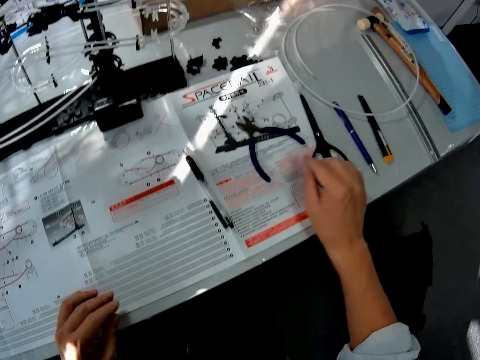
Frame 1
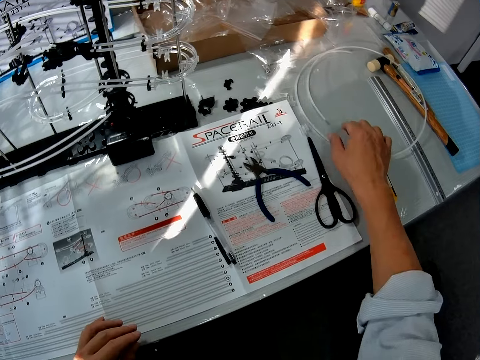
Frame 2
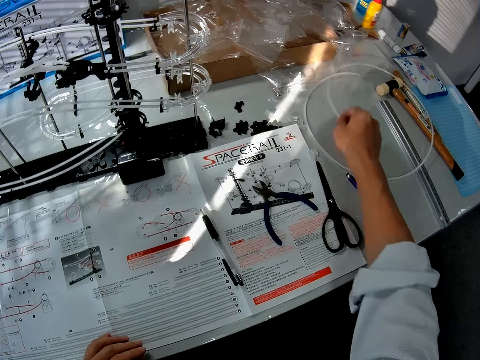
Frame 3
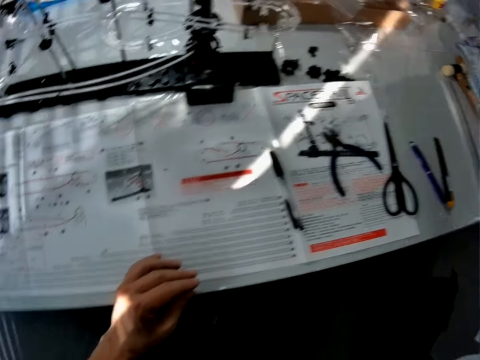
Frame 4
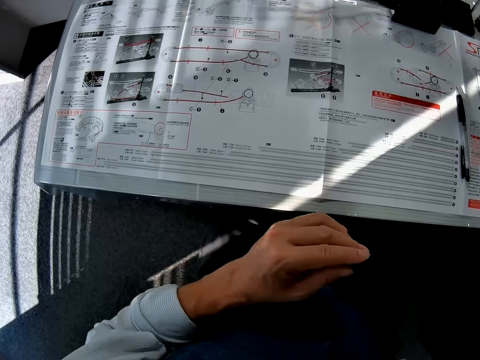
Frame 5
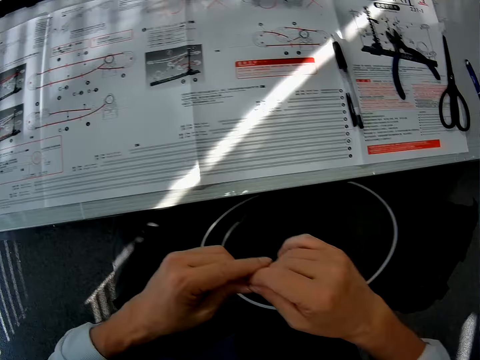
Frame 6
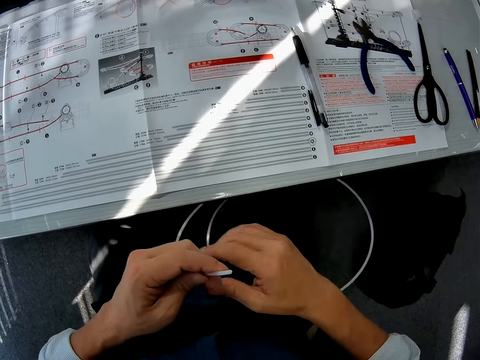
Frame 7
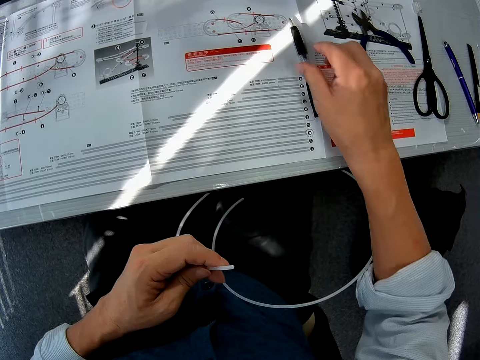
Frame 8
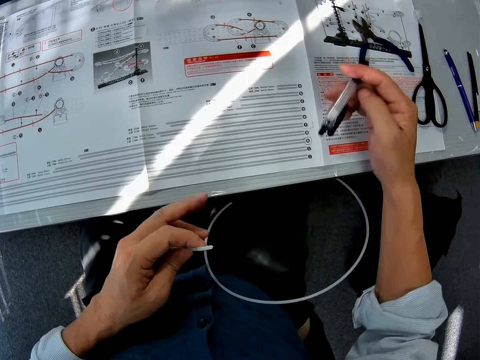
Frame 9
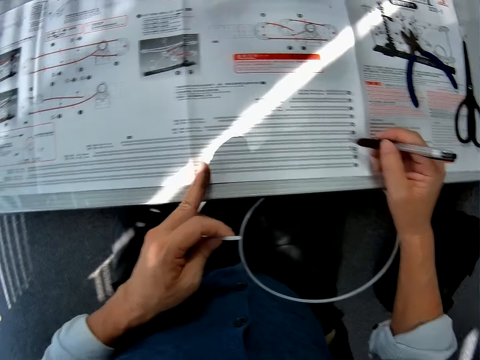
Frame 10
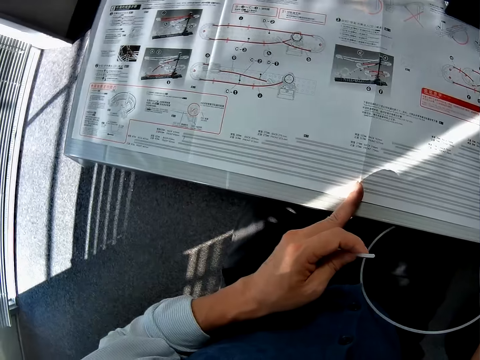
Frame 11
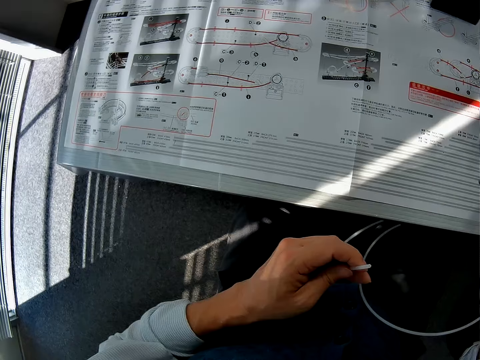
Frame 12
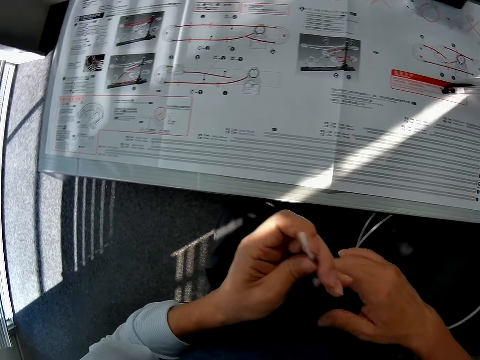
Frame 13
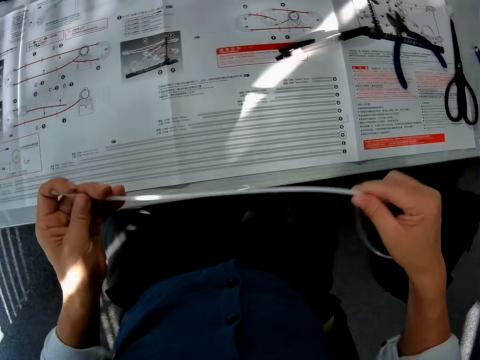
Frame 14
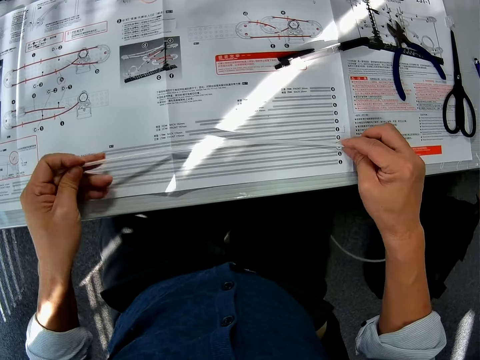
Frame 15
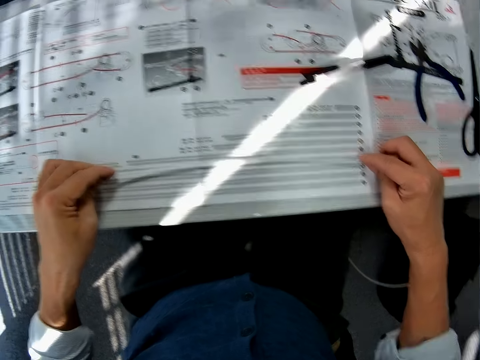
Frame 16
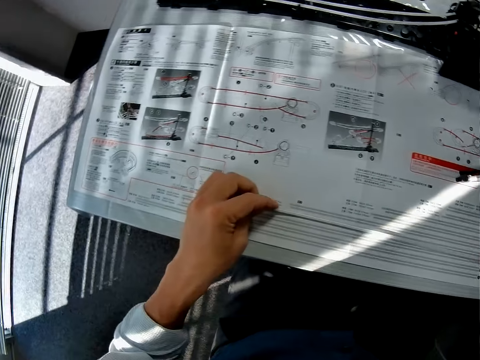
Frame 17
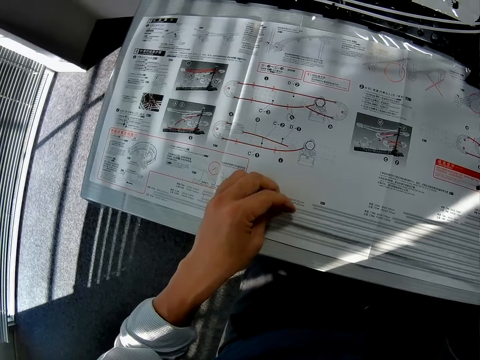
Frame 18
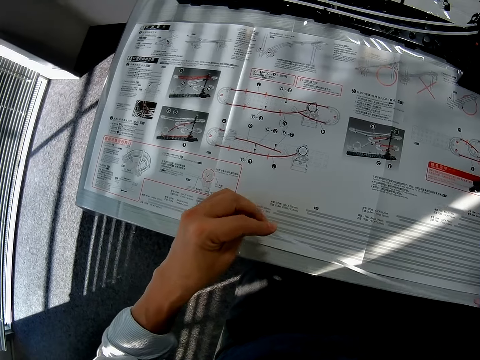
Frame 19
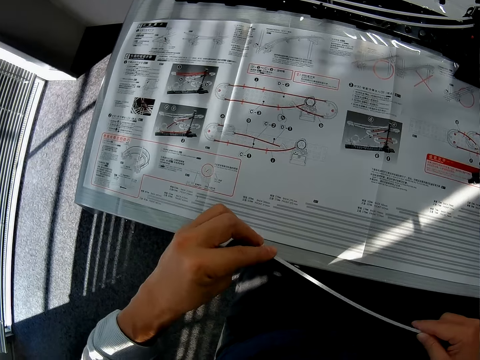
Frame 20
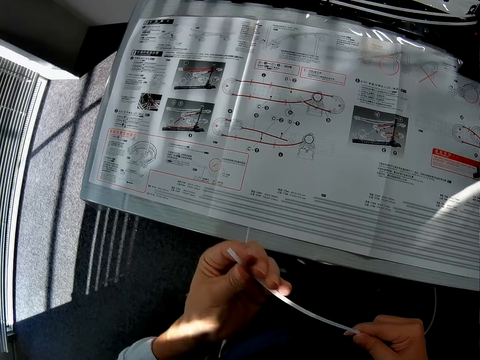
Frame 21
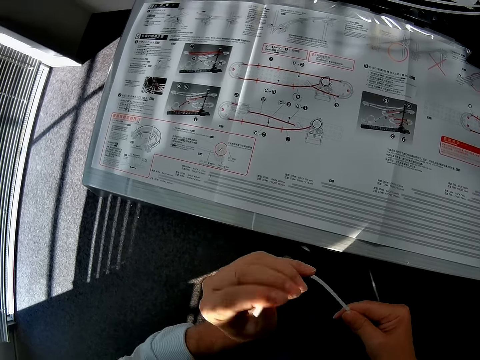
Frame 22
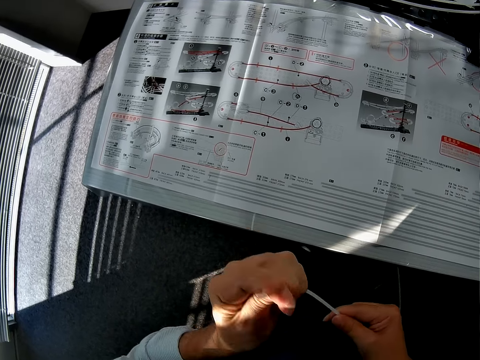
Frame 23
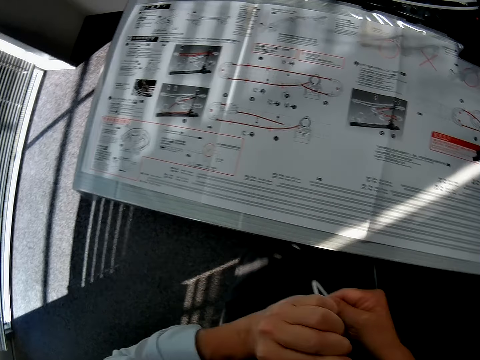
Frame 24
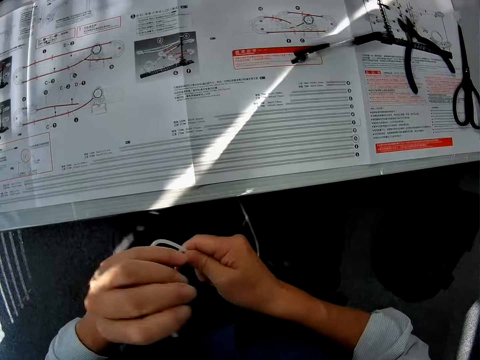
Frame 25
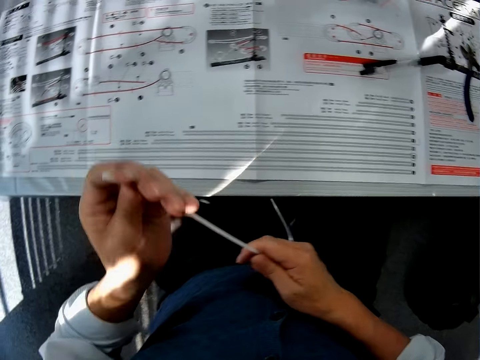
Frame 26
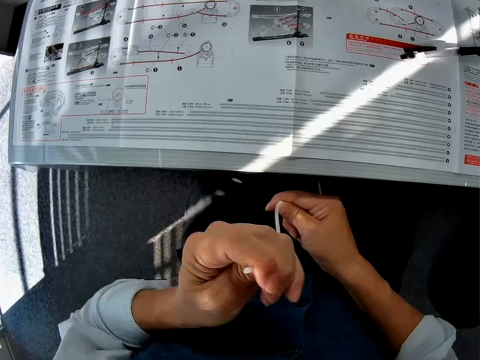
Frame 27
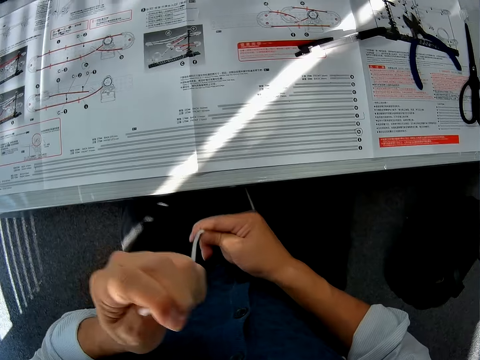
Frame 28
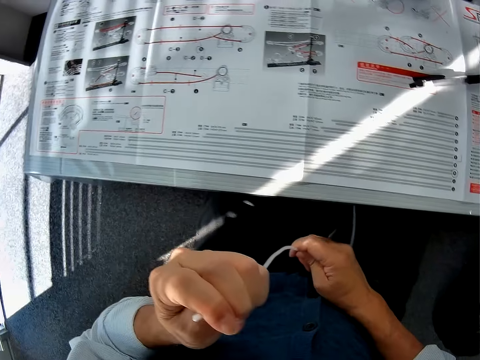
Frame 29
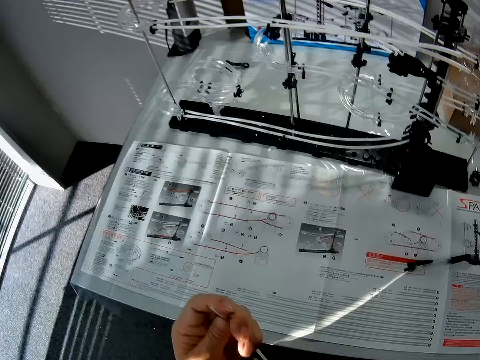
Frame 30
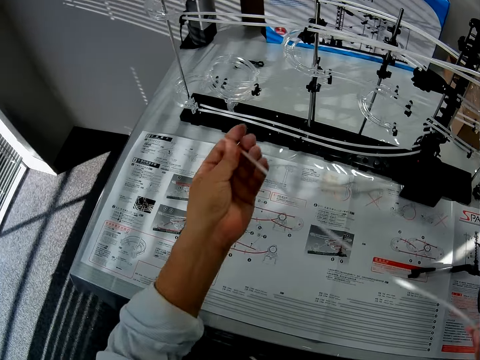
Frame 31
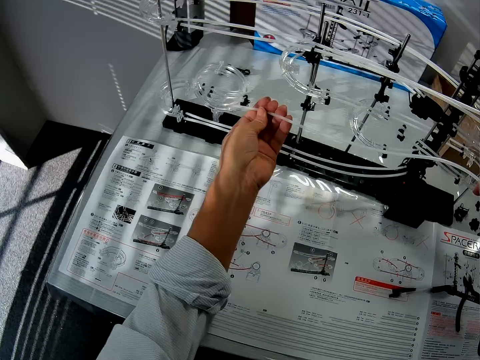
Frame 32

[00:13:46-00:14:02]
The camera wearer picks up the pipe or rail from the table. They adjust the rail on the hand. They pick up a pen from a piece of paper on the table. They write on the piece of paper on the table. They put down the pen on the piece of paper on the table. They adjust the rail on the hand. They put down the rail on the table. They adjust the rail on the hand. They bend the pipe. They look around the table. They adjust the rail on the hand.

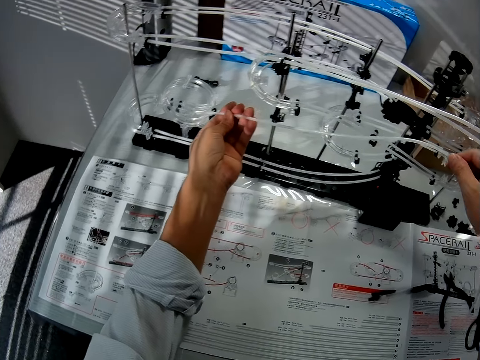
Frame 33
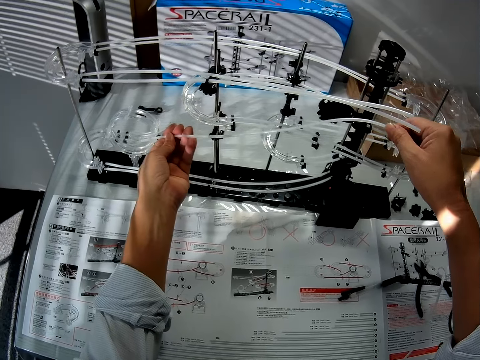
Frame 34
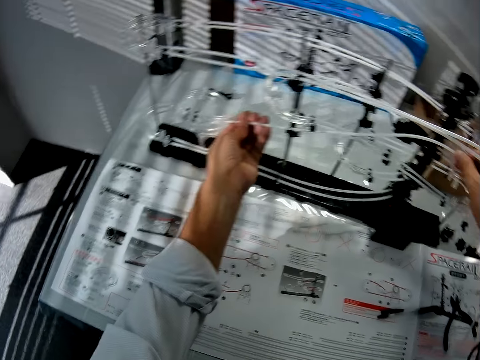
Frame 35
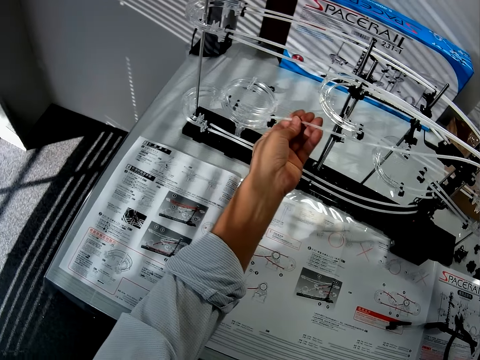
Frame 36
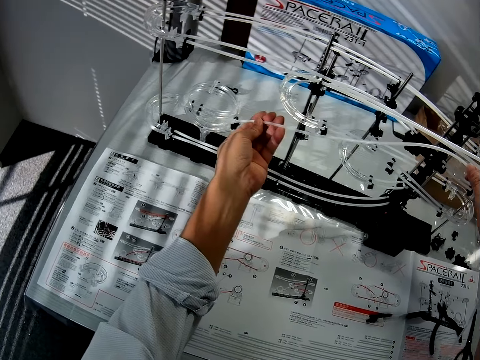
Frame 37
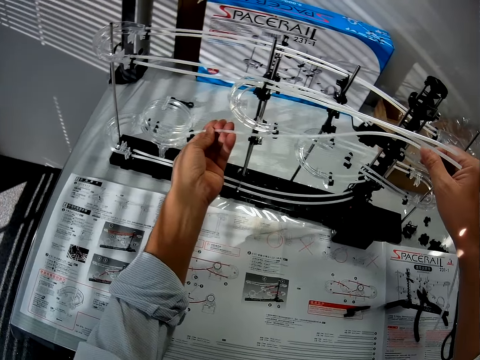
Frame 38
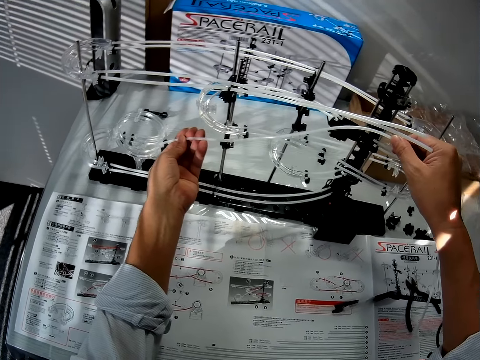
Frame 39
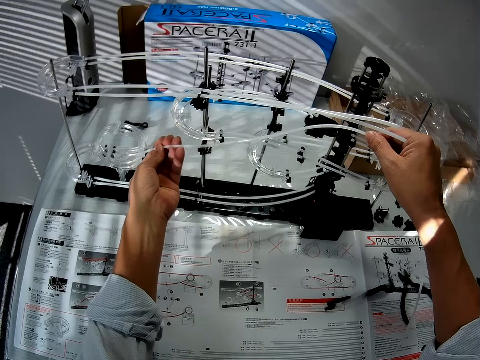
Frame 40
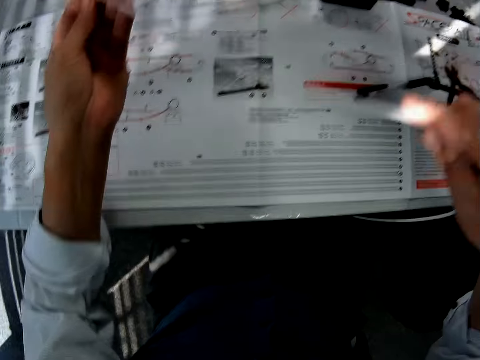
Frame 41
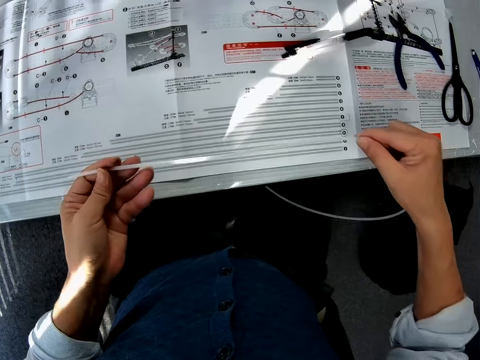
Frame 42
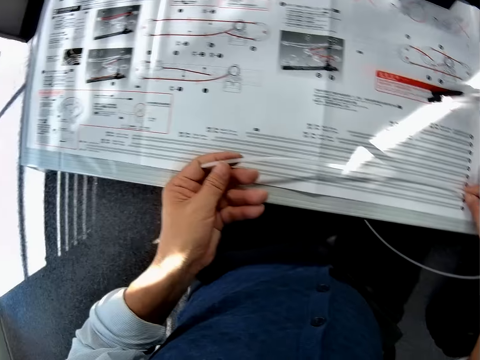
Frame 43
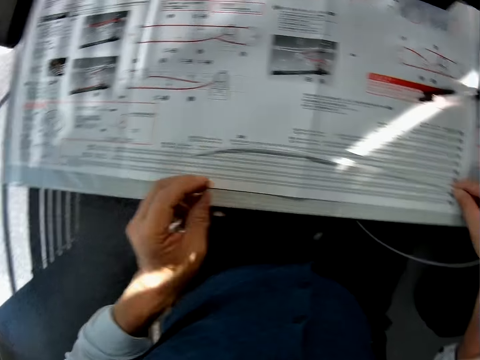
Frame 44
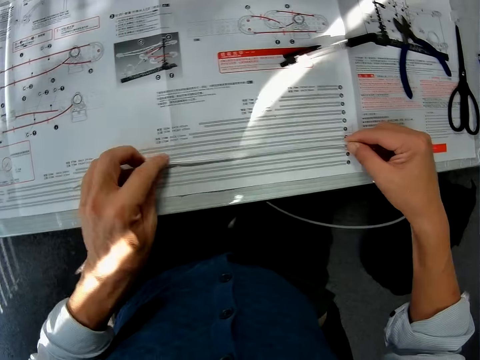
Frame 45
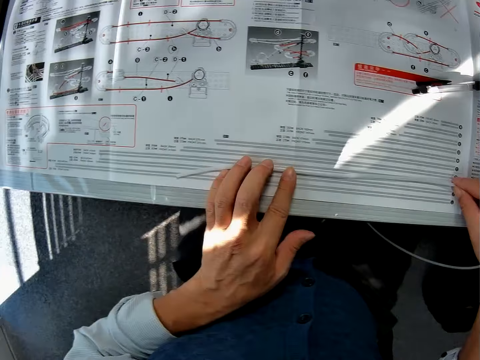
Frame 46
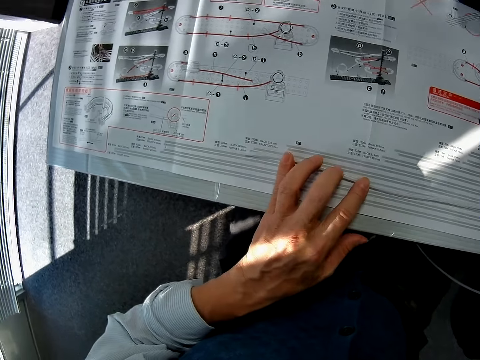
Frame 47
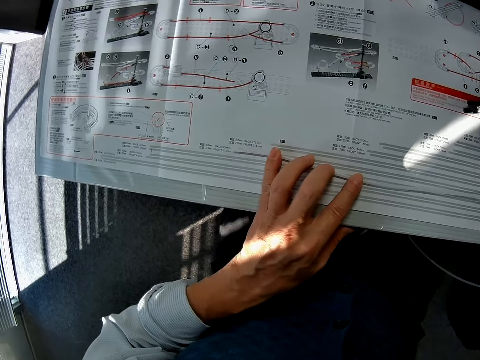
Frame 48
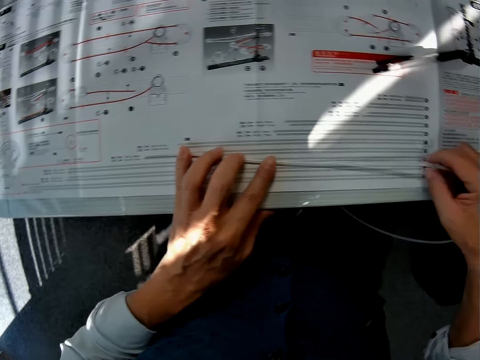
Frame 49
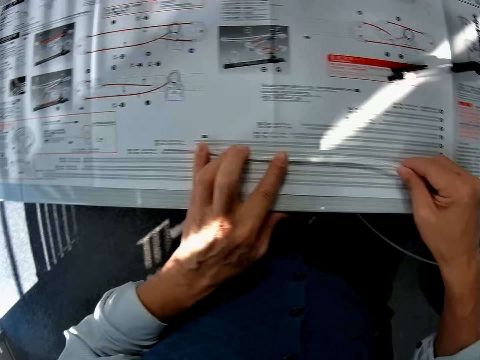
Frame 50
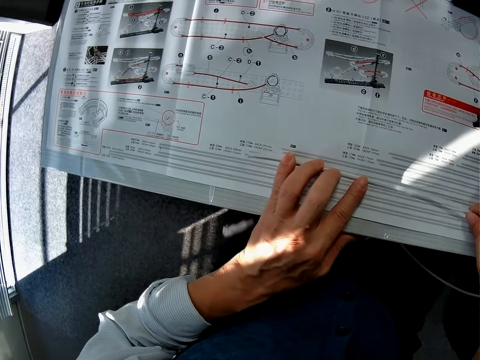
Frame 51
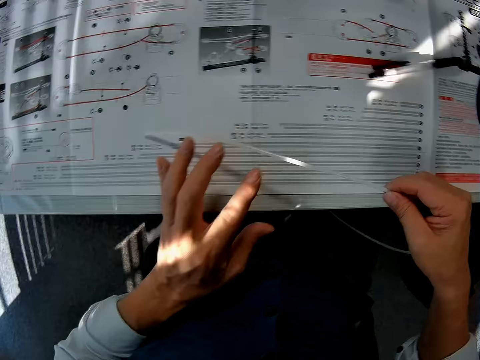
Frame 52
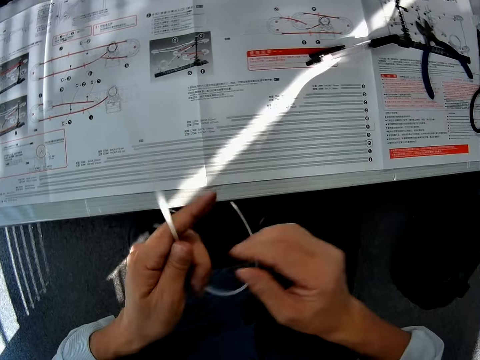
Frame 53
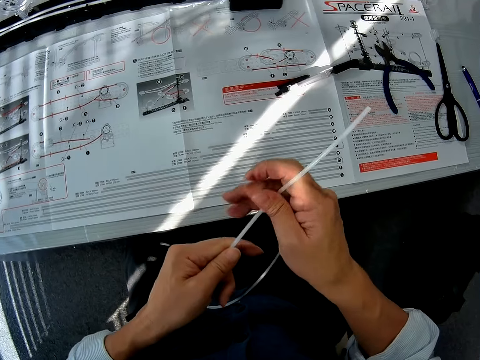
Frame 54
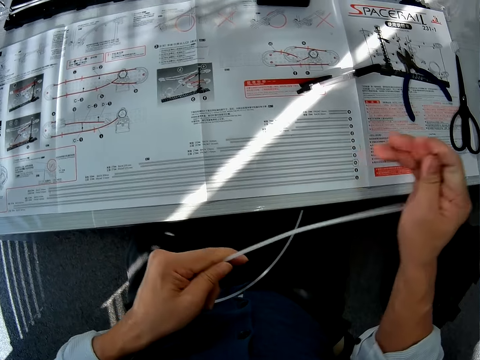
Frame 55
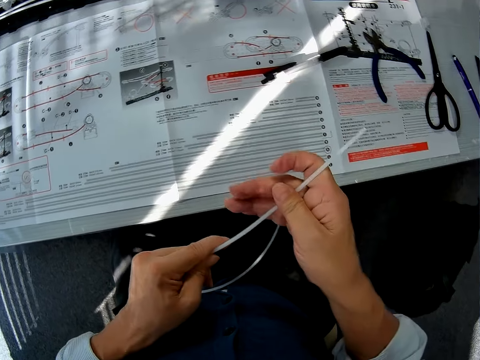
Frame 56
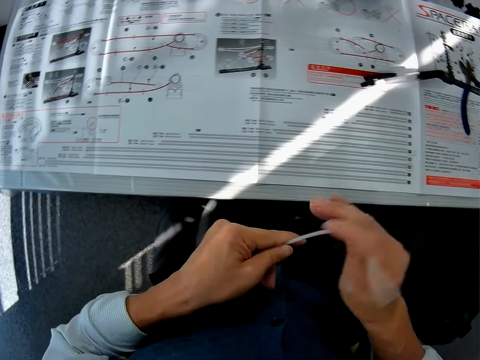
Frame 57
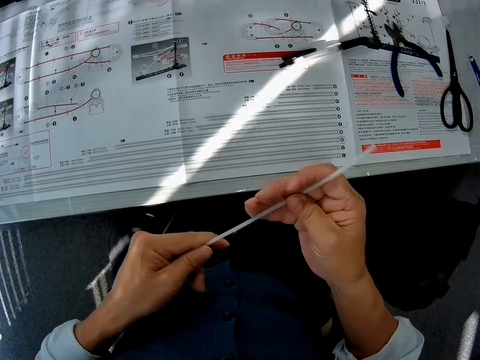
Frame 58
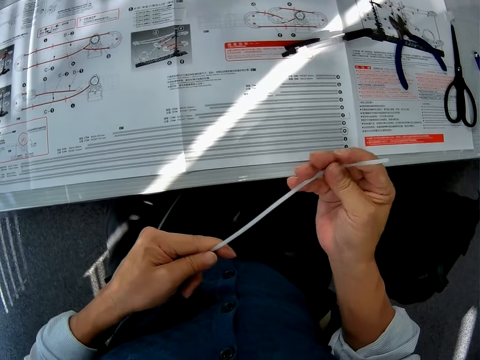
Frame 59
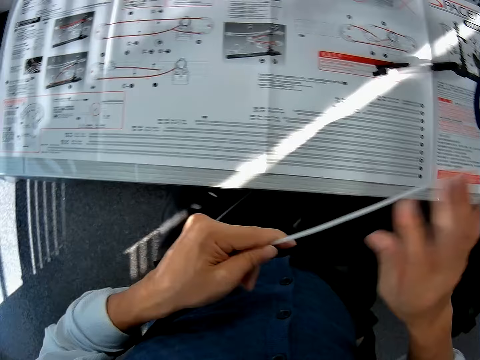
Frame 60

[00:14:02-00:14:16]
The camera wearer puts the rail on a space rail model on a table. They put down the rail on a piece of paper on the table. They adjust the rail on the piece of paper on the table. They look at the piece of paper on the table. They adjust the rail on the hand.
